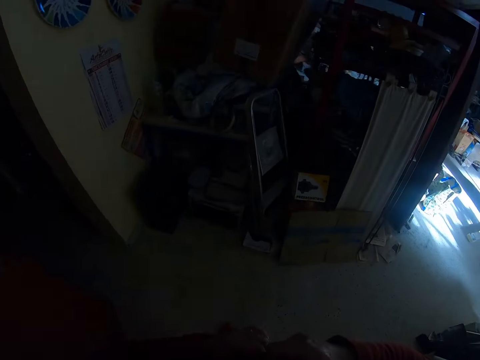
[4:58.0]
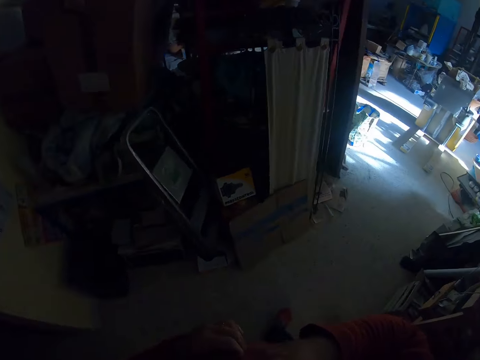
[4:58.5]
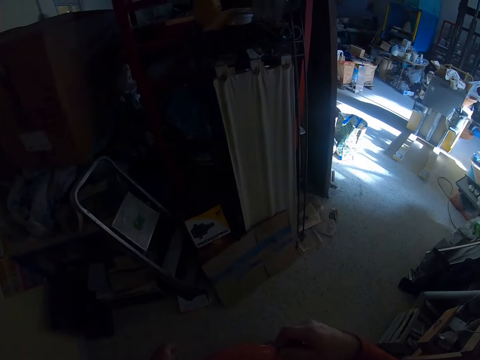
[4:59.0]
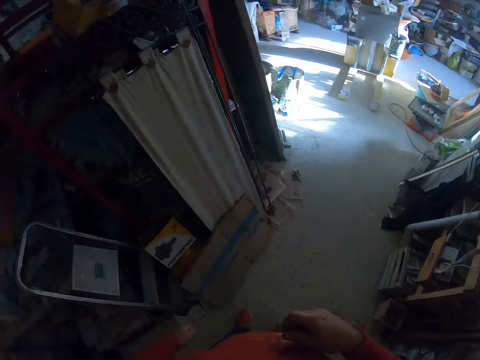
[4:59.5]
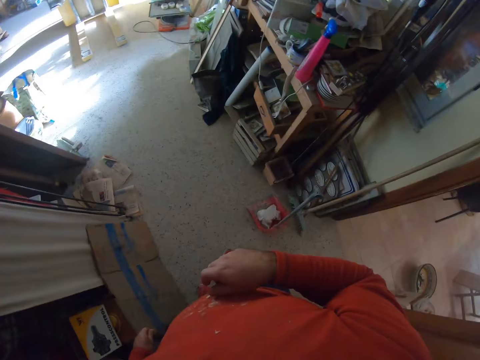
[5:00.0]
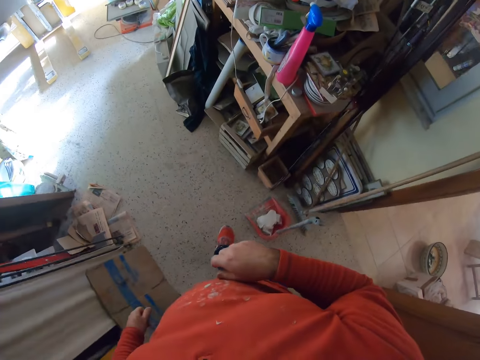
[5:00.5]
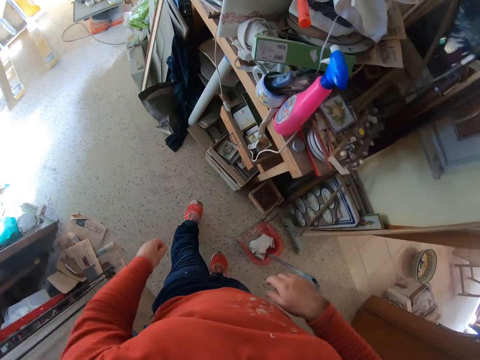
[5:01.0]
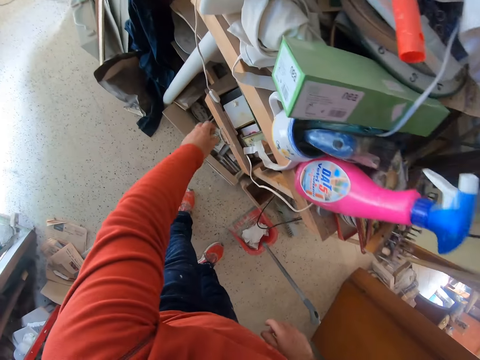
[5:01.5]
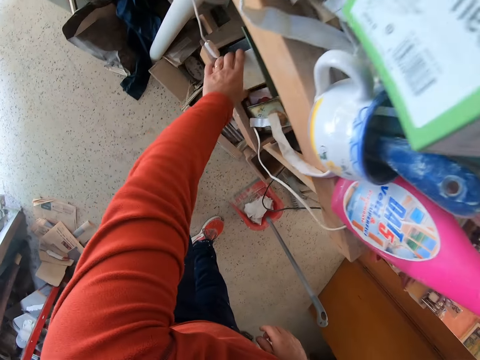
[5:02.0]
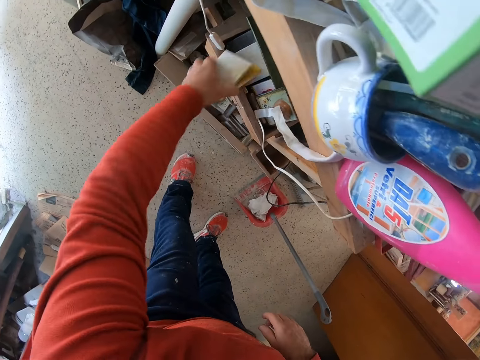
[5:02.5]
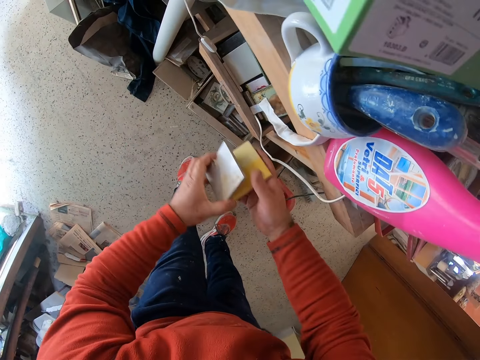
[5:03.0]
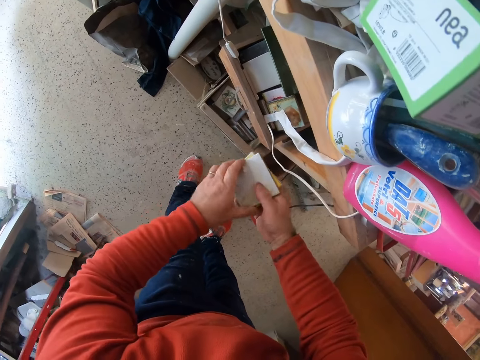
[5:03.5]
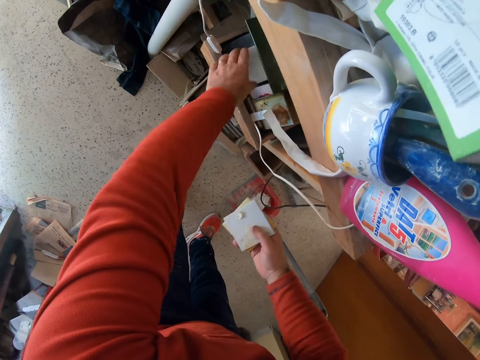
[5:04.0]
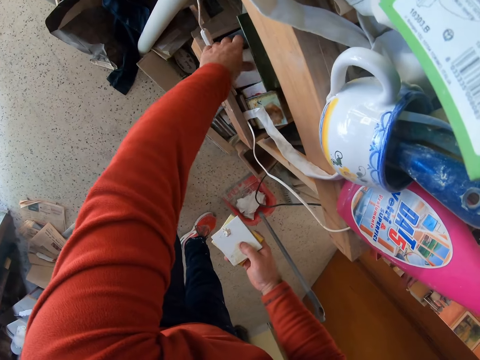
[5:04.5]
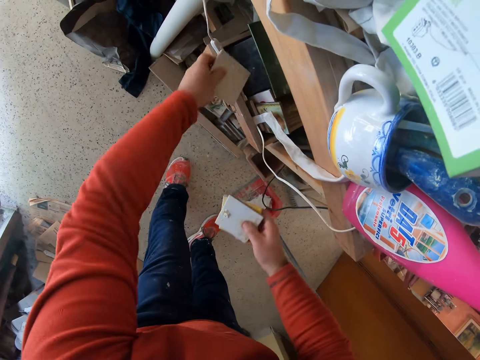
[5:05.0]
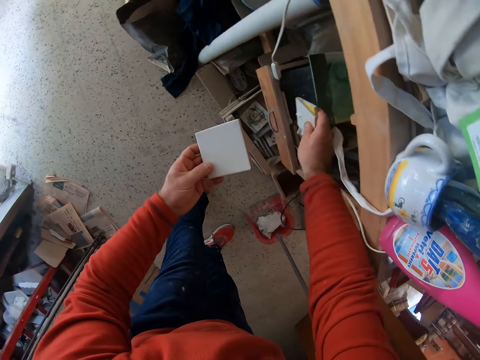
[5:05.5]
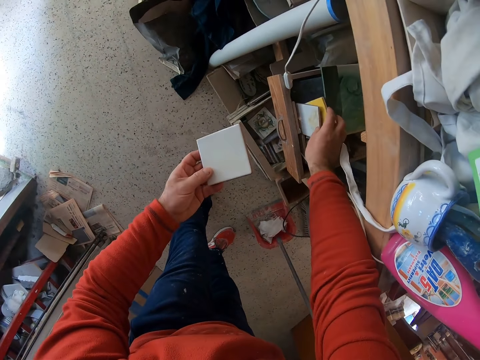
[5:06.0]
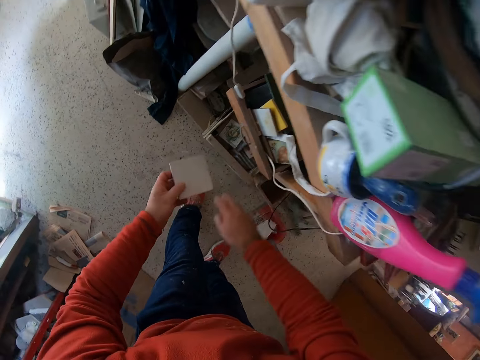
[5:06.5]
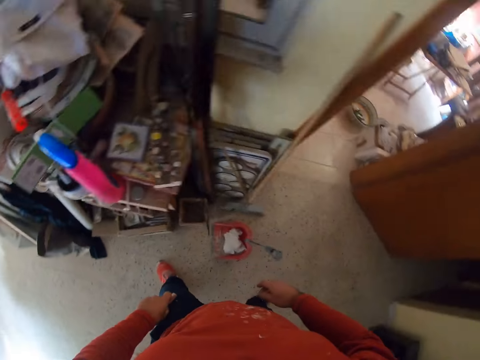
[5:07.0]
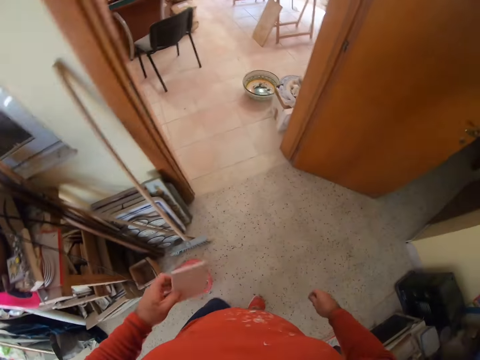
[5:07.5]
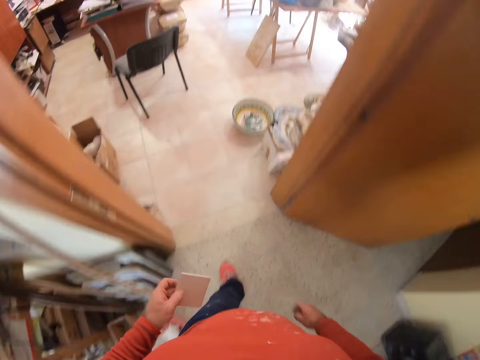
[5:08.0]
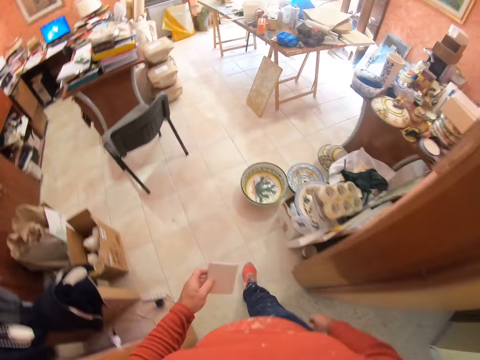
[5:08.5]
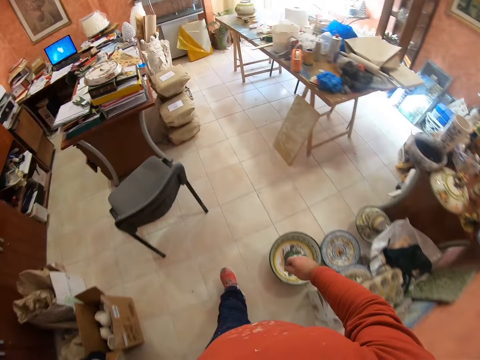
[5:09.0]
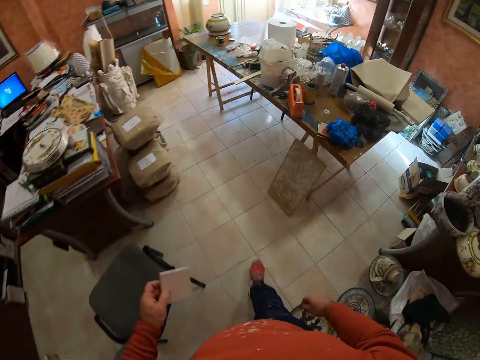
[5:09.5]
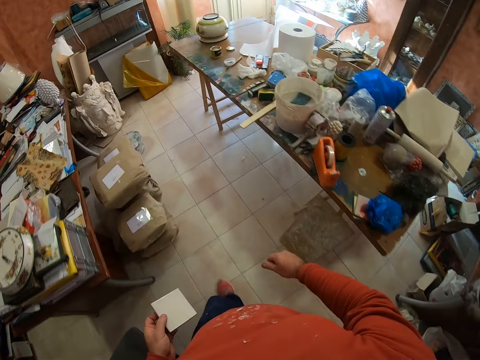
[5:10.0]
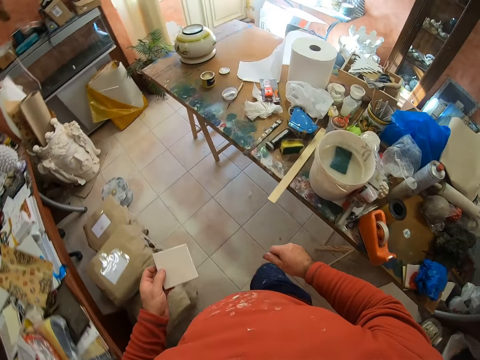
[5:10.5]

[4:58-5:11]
The camera wearer picks socket tiles from the cabinet. They pick another tile from the cabinet. They place the tile in the cabinet, on the shelf. They move around the room.

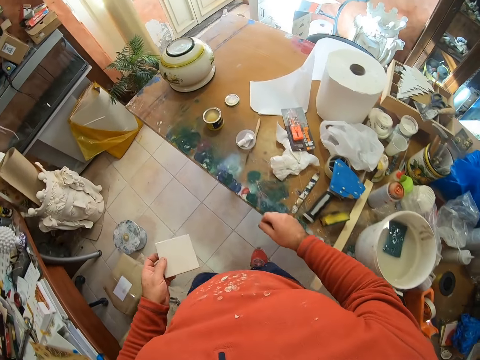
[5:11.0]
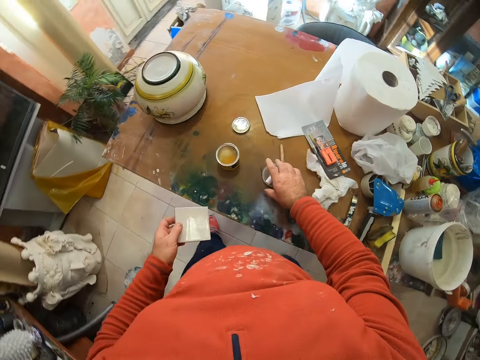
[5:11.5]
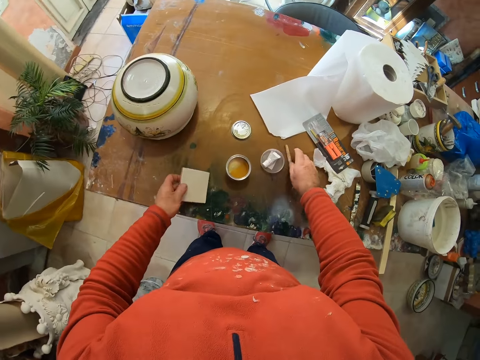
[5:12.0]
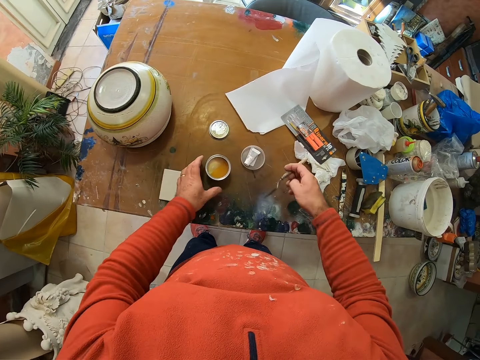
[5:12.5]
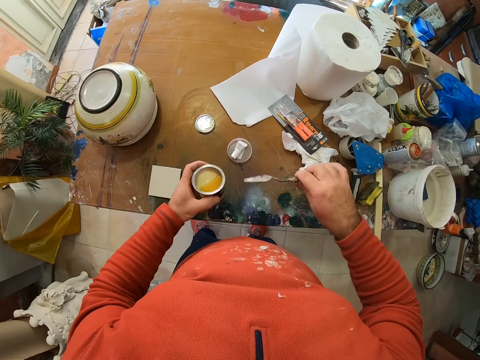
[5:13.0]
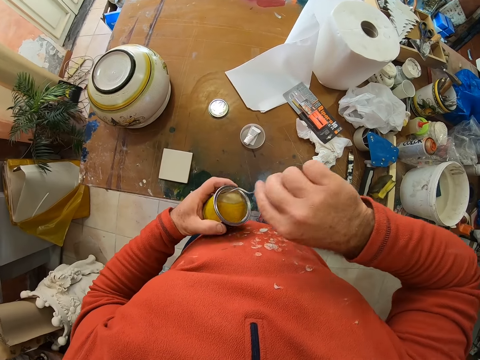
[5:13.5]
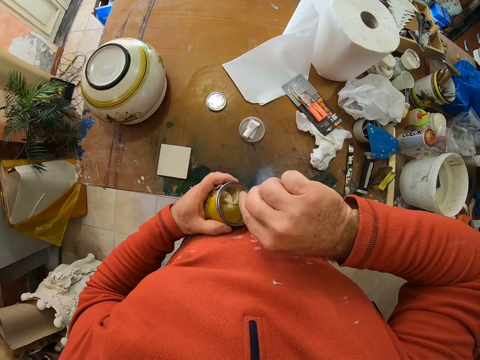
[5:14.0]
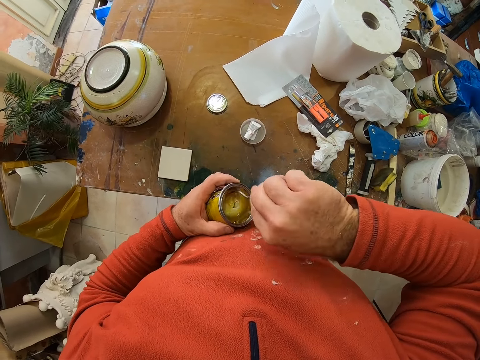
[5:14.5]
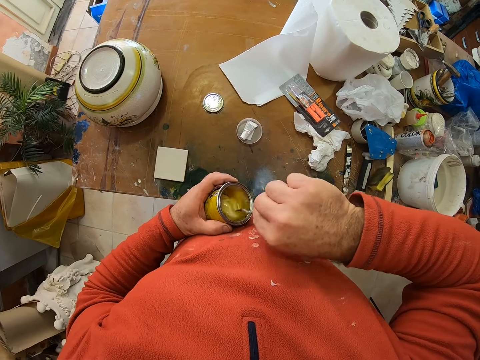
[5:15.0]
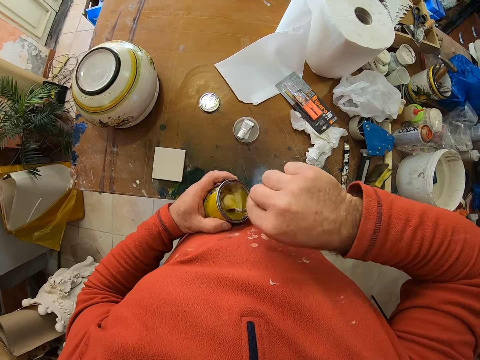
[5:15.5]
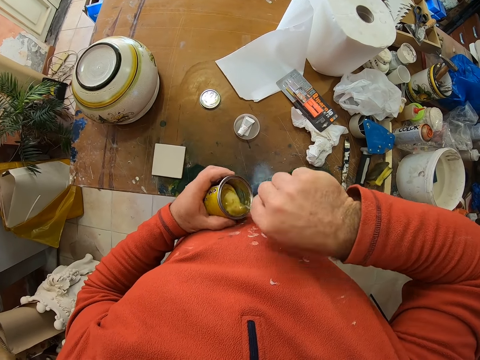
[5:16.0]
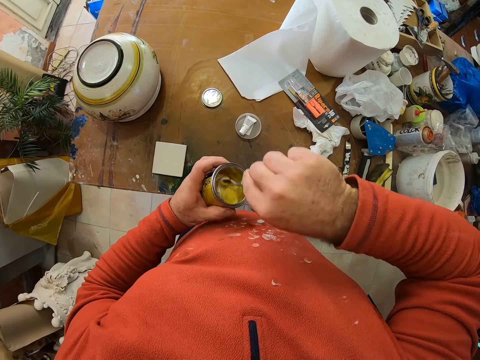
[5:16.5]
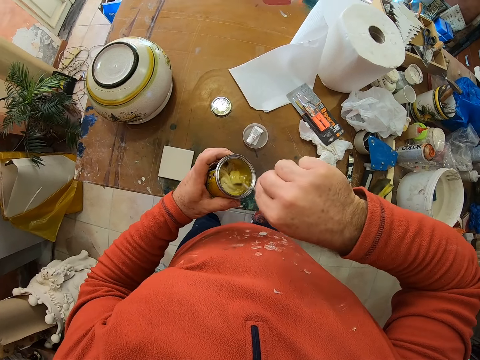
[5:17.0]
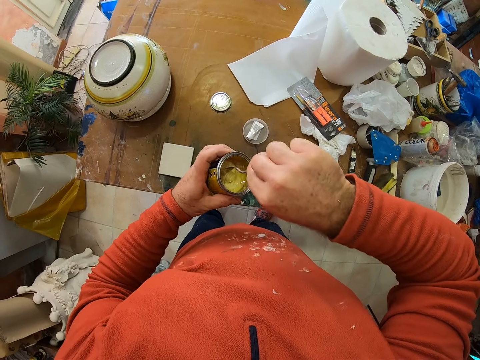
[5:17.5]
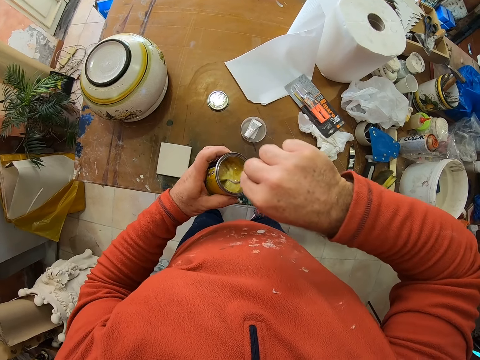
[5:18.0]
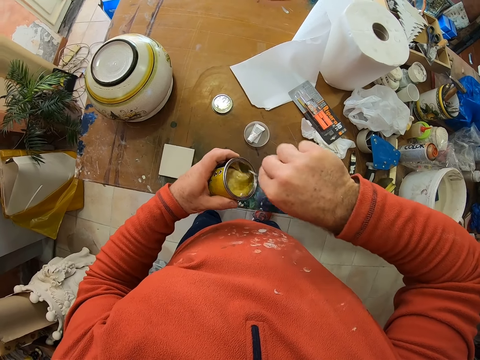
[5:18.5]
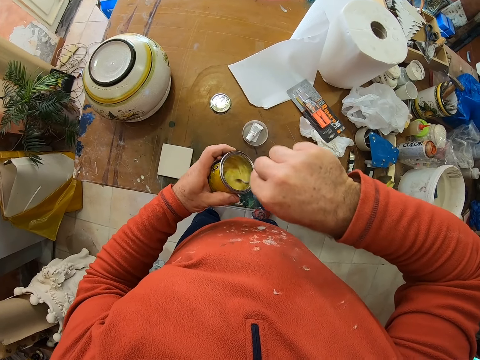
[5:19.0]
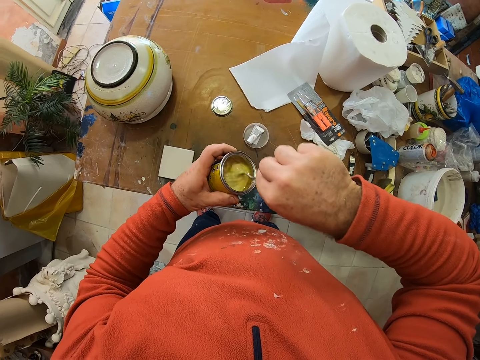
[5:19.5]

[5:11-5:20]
The camera wearer pushes away the lid. They take a metal. They place the sockets on the table. They lift the container. They stir the porcelain ceramic glue in the container.

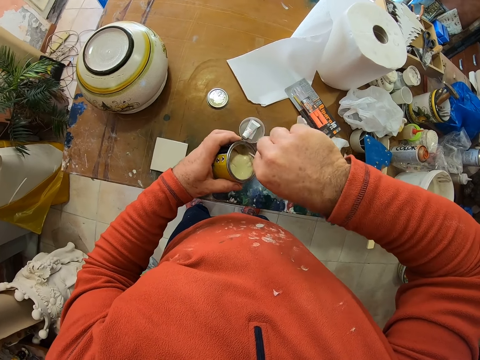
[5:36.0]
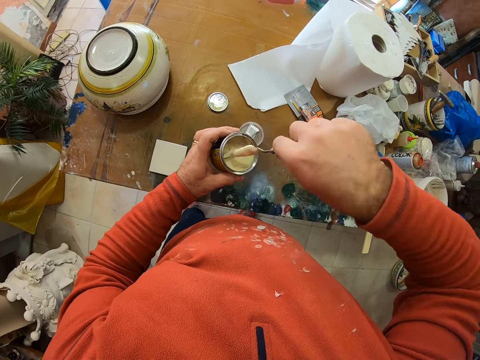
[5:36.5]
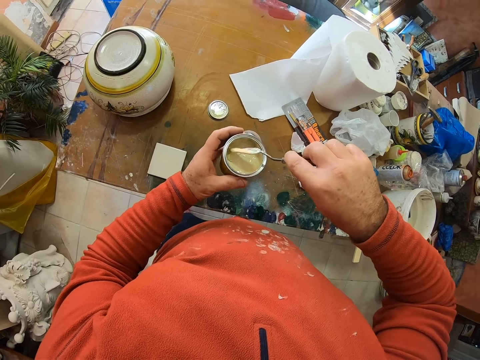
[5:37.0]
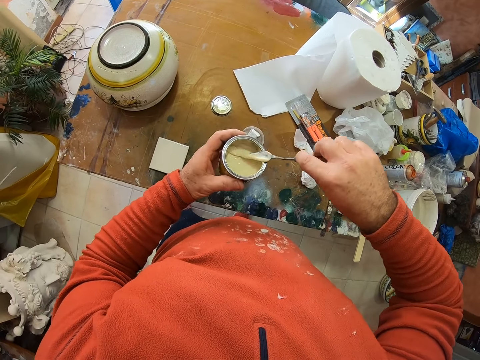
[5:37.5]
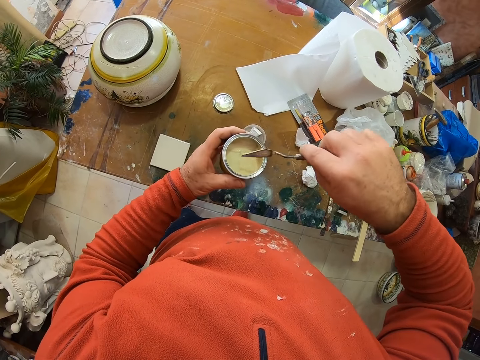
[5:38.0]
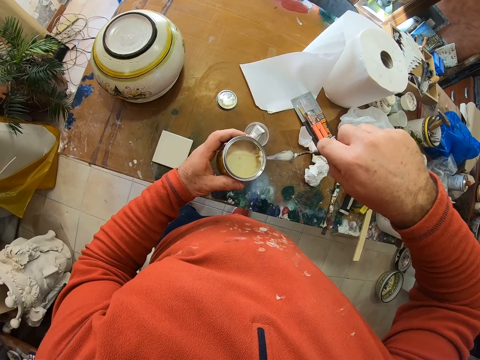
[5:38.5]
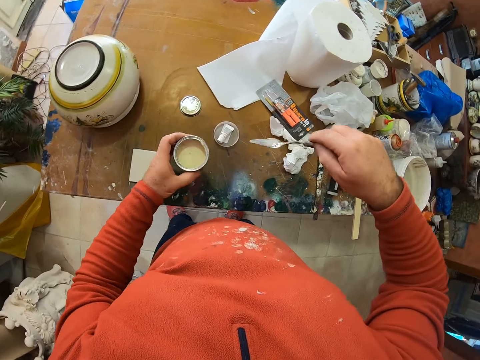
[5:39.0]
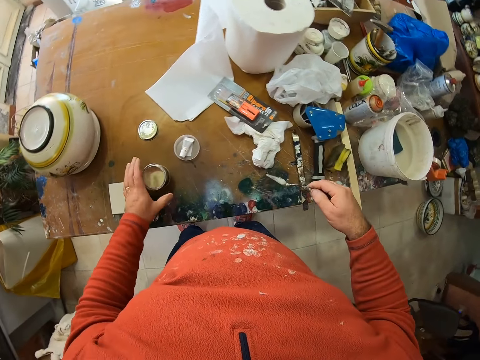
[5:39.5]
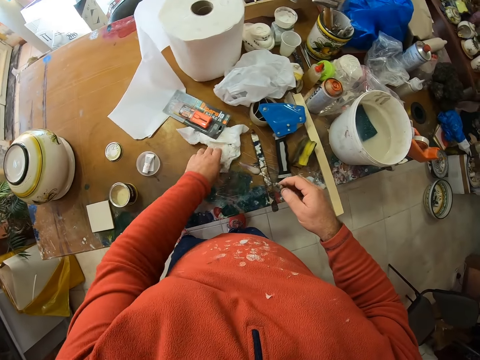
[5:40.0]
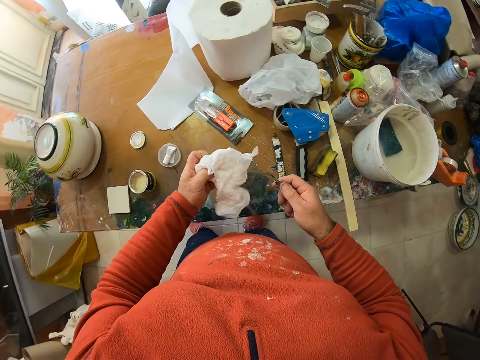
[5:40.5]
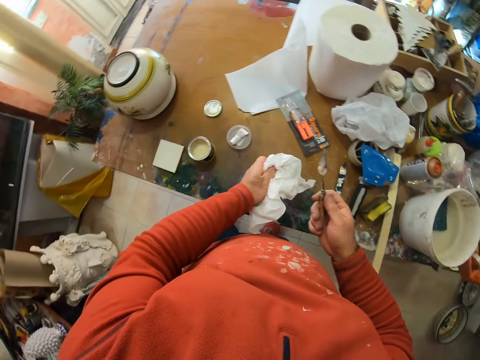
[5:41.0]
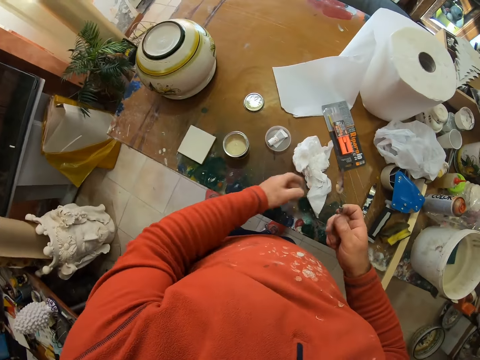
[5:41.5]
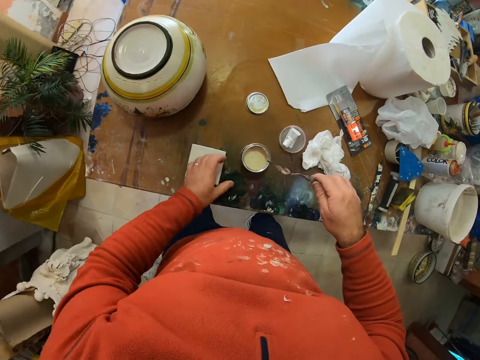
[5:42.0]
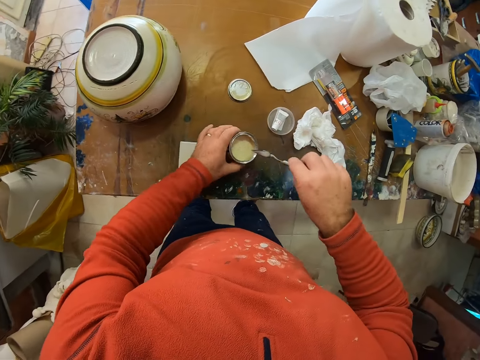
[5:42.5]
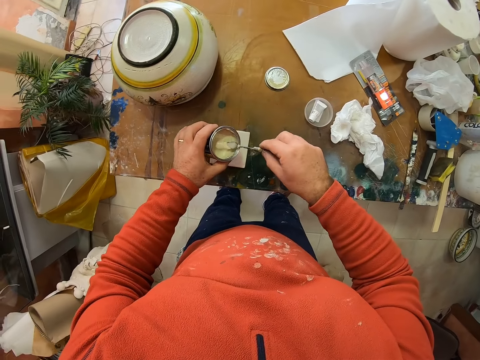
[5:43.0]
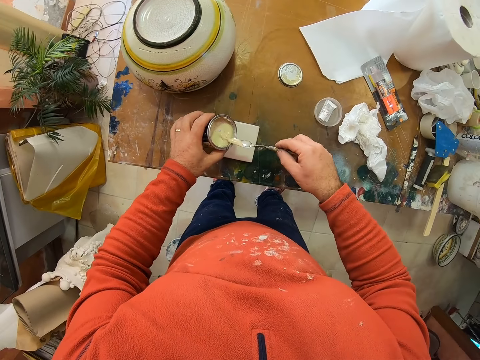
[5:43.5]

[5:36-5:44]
The camera wearer wipes the paint on the tin. They place the container. They pick a piece of paper from the table and place the paper on the table. They take the tin. They scoop the porcelain ceramic glue.
